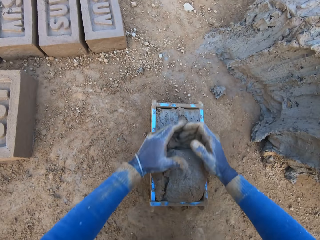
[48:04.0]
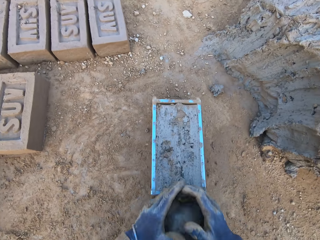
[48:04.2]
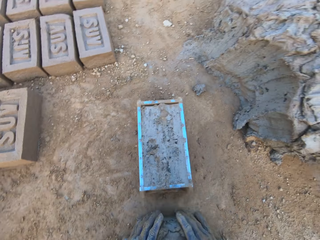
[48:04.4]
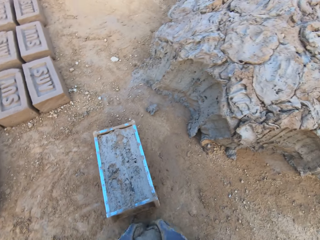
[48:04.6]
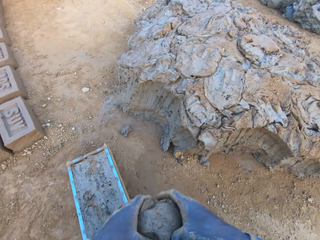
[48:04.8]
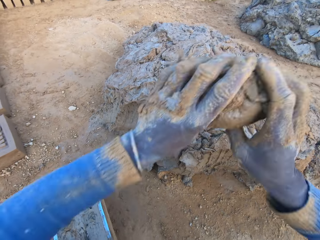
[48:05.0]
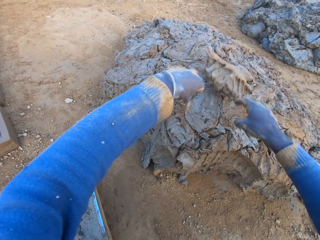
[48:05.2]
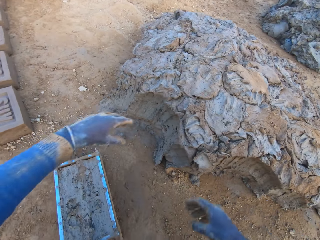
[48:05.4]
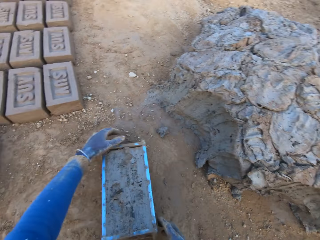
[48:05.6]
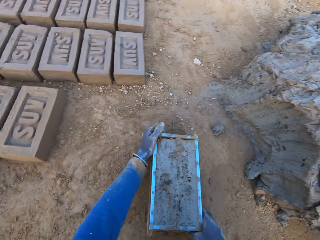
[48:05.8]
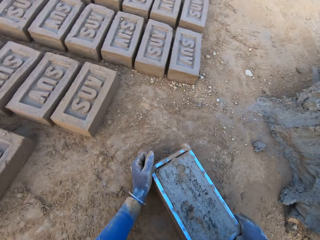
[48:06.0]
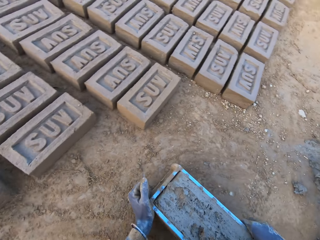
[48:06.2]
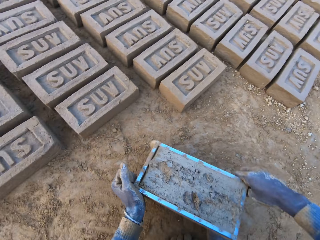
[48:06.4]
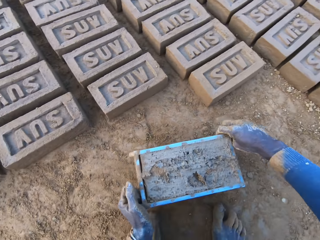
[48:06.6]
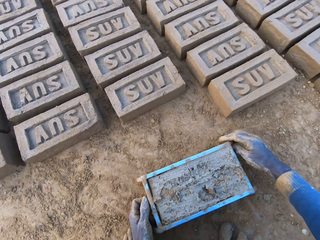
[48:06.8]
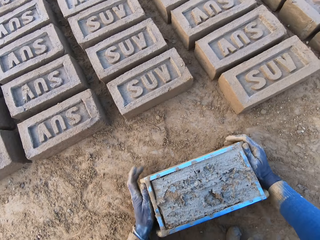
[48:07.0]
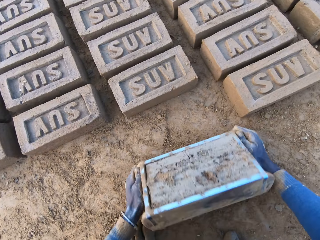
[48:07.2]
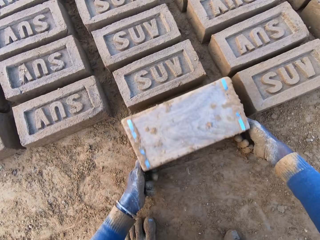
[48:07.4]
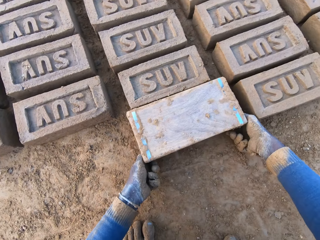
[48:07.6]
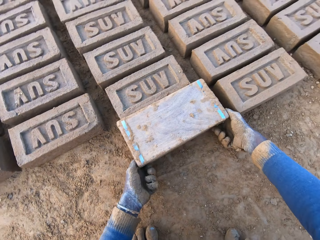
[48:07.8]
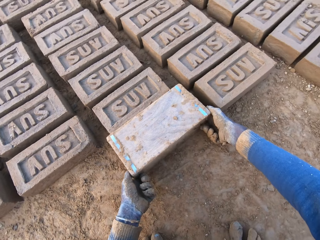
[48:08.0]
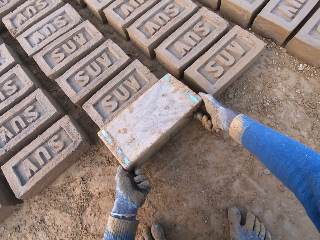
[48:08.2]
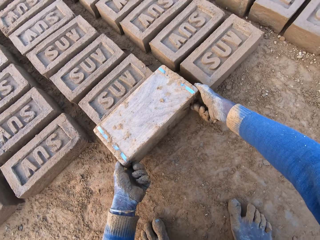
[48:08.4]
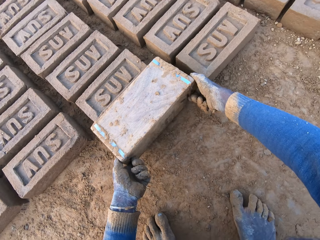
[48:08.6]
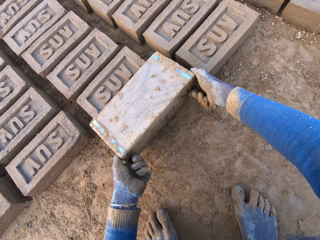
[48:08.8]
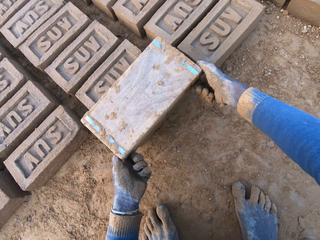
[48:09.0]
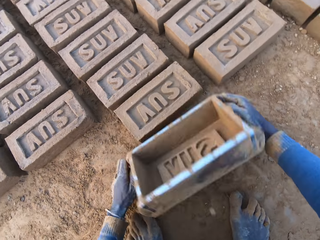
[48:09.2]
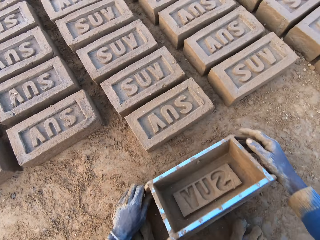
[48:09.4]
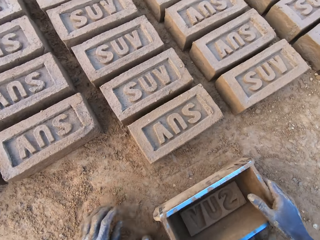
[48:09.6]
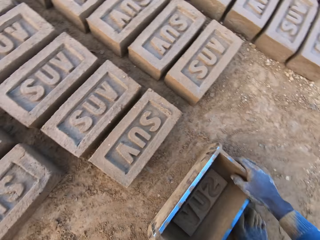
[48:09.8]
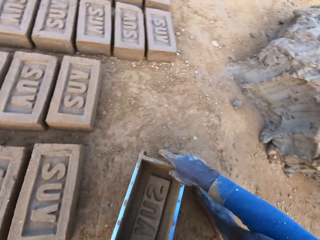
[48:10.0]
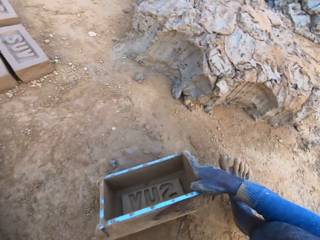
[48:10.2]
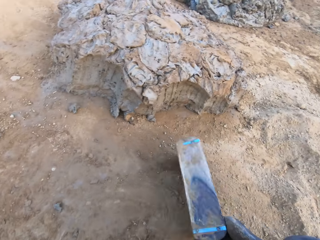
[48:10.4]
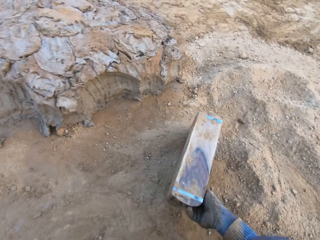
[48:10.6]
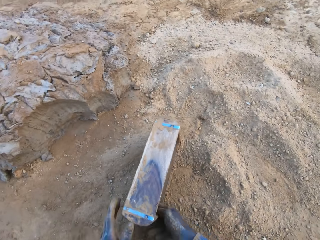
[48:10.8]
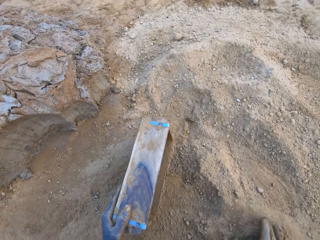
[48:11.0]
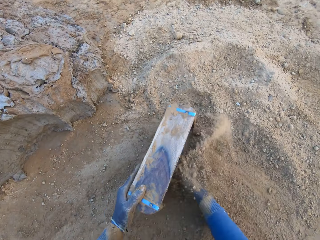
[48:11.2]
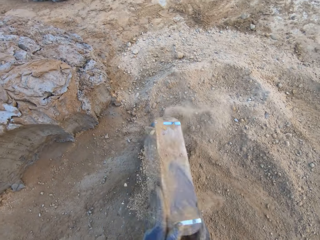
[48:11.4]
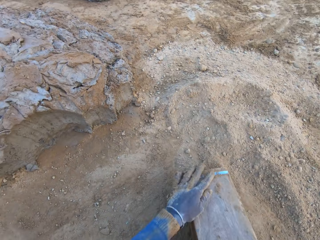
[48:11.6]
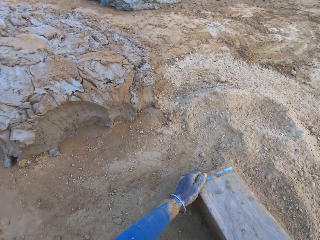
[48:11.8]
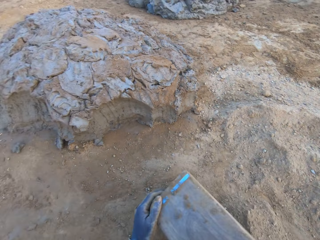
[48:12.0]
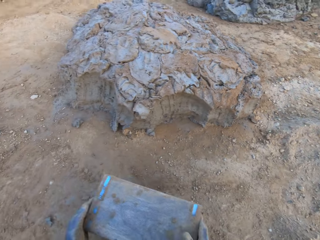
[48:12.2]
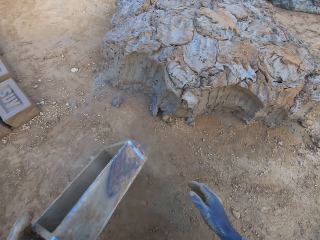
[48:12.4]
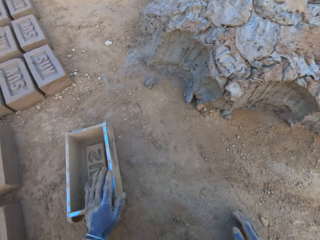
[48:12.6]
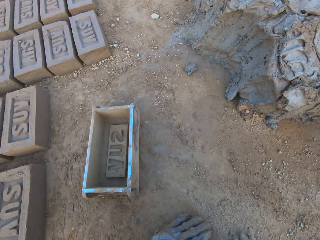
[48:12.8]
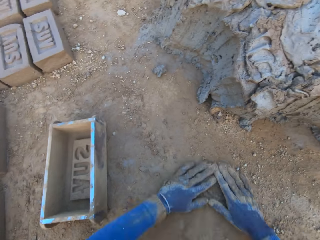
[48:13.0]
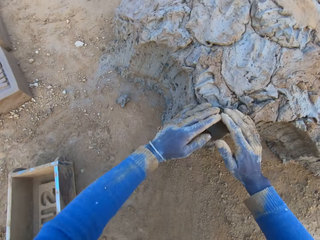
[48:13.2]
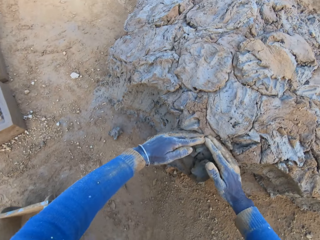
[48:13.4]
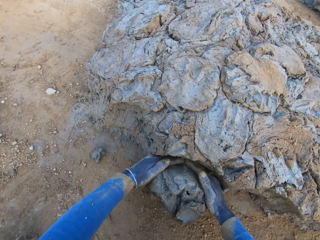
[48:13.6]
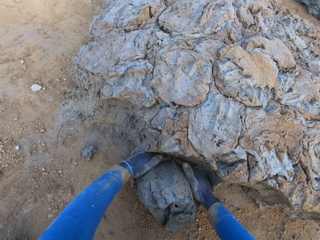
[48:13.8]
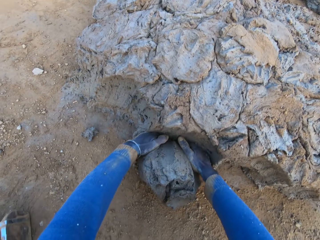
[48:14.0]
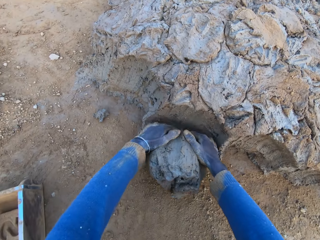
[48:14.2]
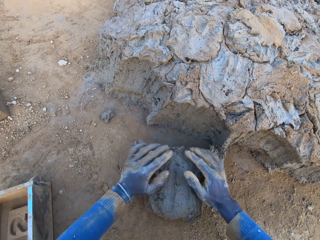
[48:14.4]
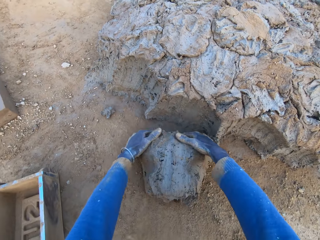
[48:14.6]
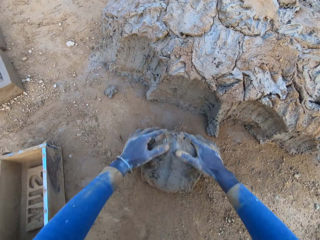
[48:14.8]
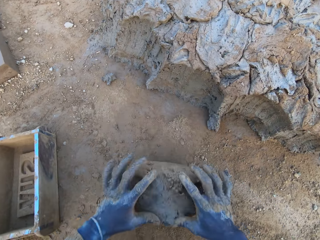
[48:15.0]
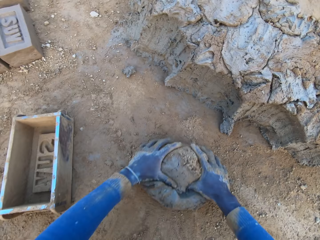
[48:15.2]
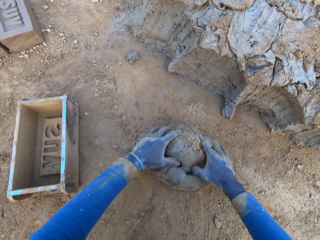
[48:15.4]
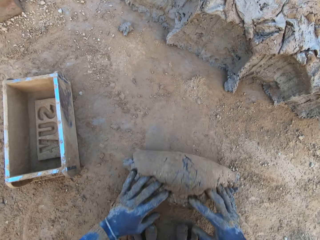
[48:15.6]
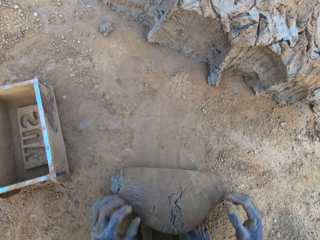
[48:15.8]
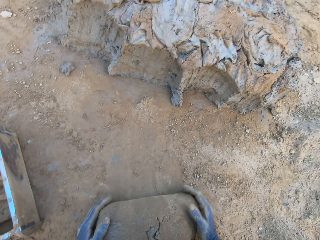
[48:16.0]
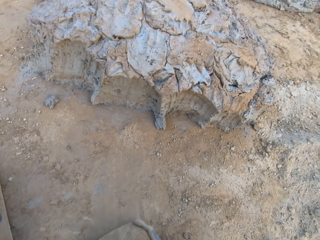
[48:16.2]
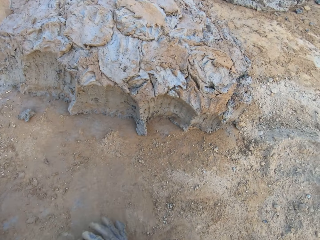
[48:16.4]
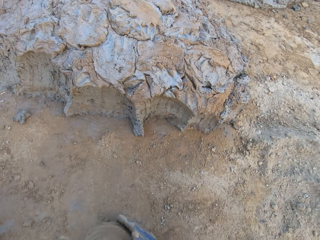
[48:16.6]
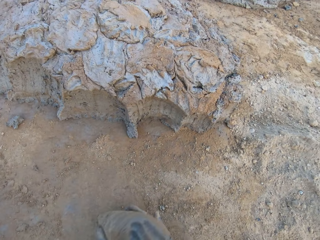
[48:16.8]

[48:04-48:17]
The camera wearer removes the excess concrete from the iron brick mold. He drops the excess concrete on the heap of concrete on the ground. He shifts the iron brick mold on the ground with his hands. He turns the iron brick mold on the ground. He drops the iron brick mold on the ground. He pours sand from the ground into the iron brick mold with his right hand. He removes the sand from the iron brick mold. He drops the iron brick mold on the ground. He cuts a portion of the concrete from a heap of concrete with his hands. He mixes the concrete with his hands.

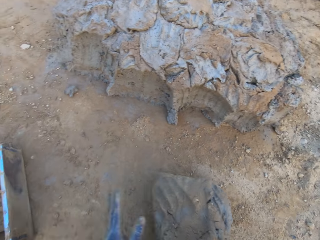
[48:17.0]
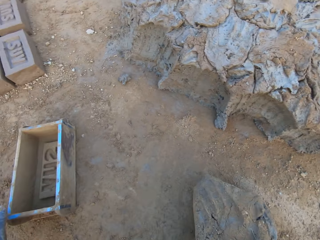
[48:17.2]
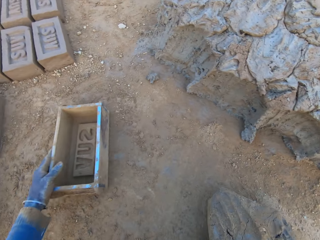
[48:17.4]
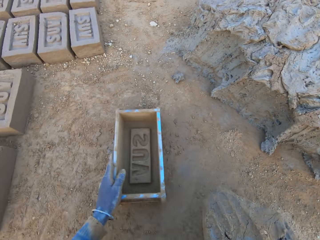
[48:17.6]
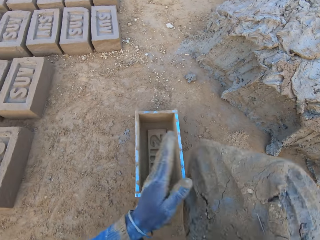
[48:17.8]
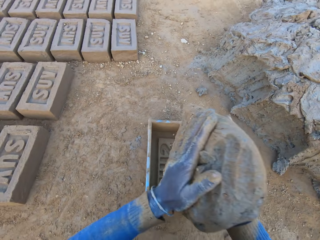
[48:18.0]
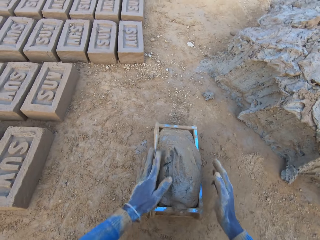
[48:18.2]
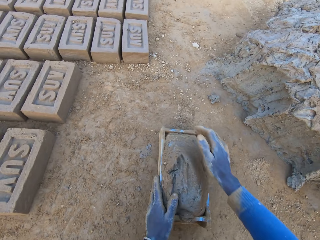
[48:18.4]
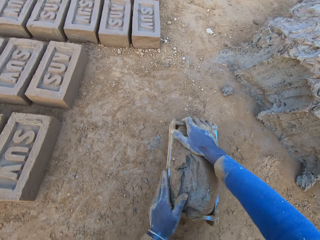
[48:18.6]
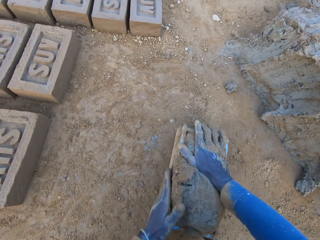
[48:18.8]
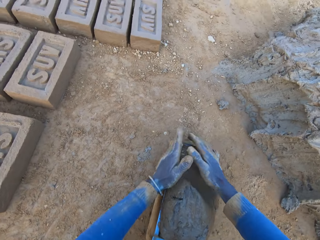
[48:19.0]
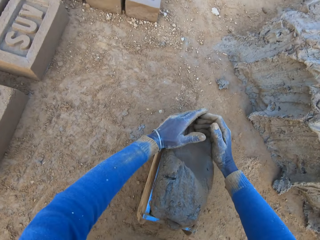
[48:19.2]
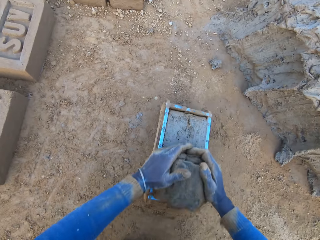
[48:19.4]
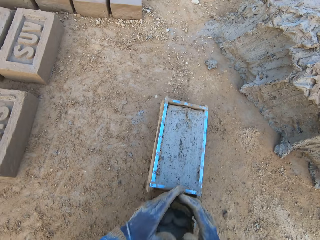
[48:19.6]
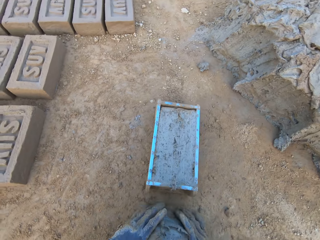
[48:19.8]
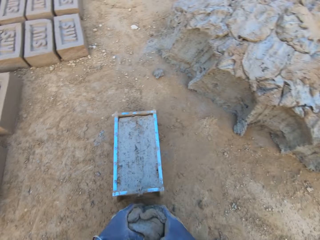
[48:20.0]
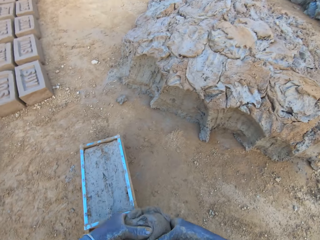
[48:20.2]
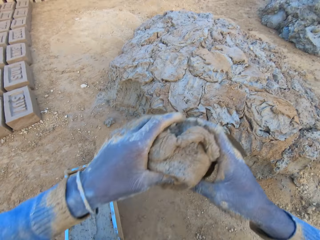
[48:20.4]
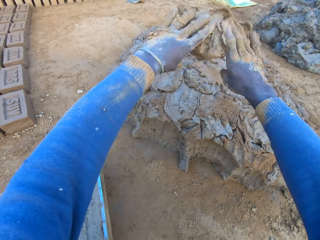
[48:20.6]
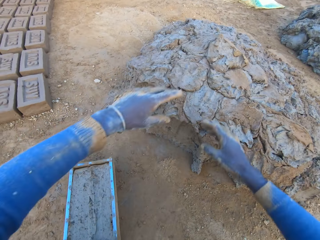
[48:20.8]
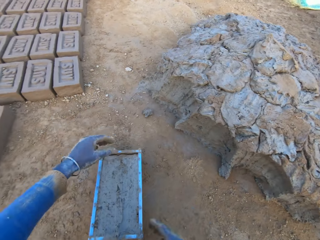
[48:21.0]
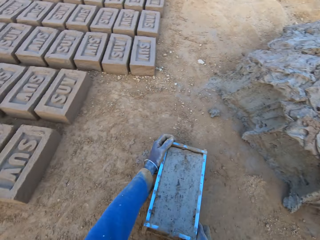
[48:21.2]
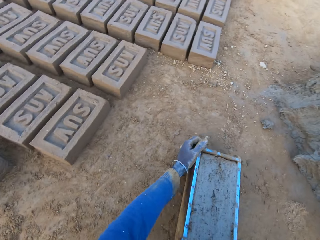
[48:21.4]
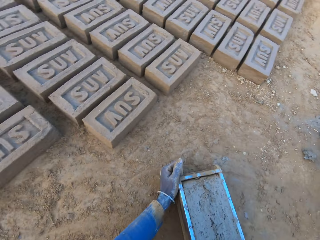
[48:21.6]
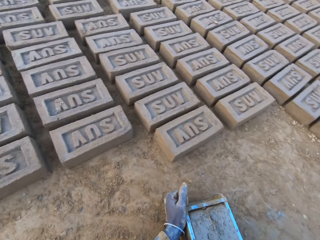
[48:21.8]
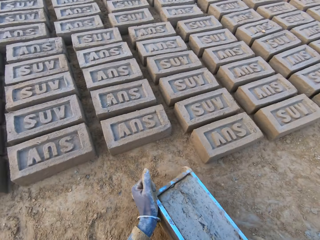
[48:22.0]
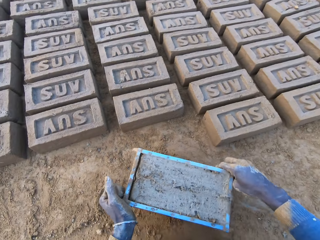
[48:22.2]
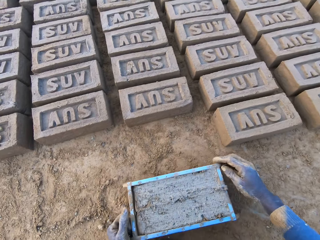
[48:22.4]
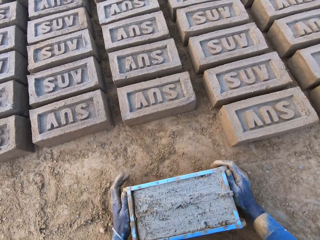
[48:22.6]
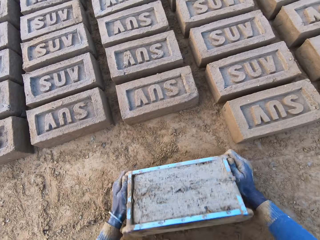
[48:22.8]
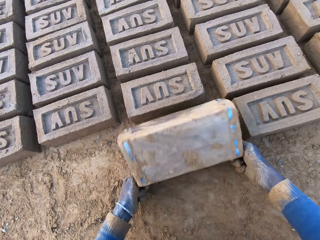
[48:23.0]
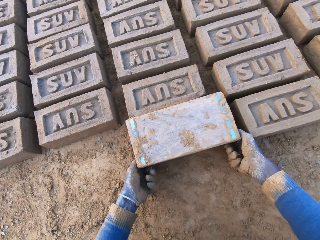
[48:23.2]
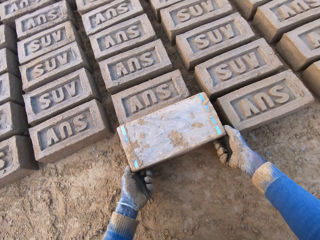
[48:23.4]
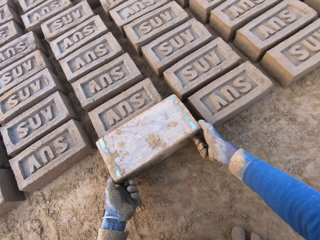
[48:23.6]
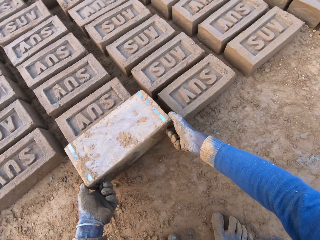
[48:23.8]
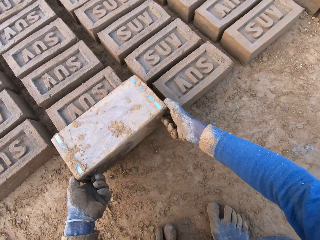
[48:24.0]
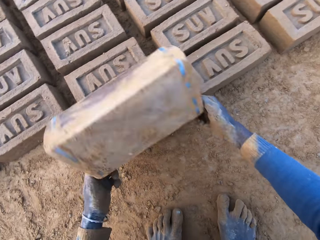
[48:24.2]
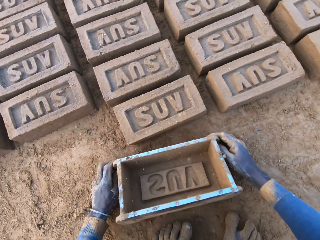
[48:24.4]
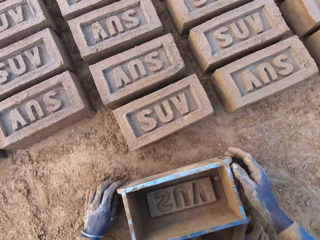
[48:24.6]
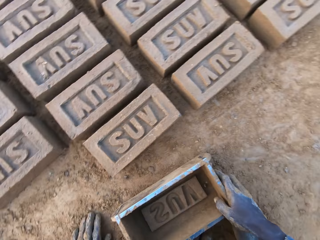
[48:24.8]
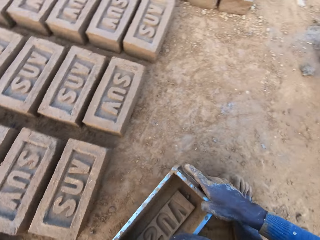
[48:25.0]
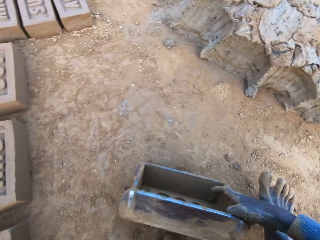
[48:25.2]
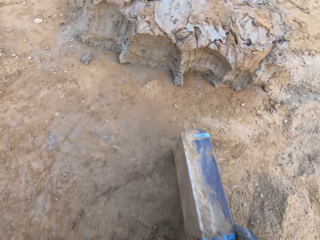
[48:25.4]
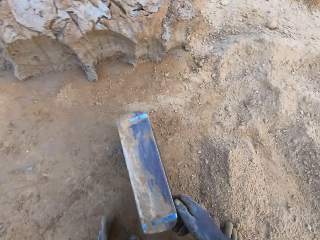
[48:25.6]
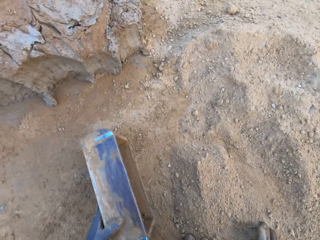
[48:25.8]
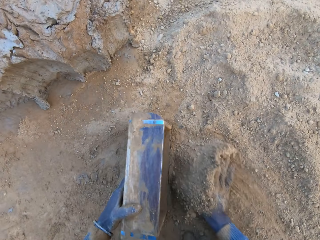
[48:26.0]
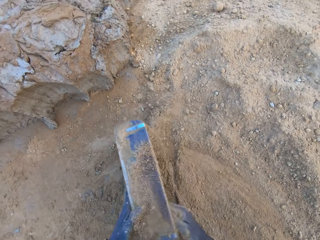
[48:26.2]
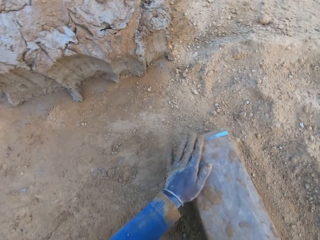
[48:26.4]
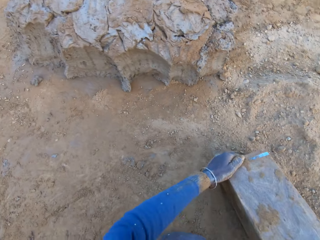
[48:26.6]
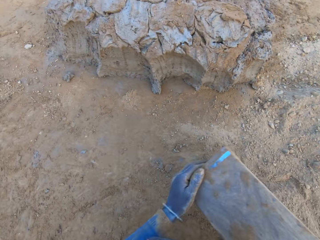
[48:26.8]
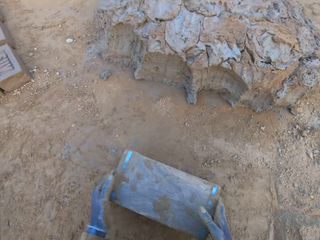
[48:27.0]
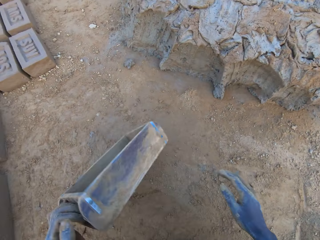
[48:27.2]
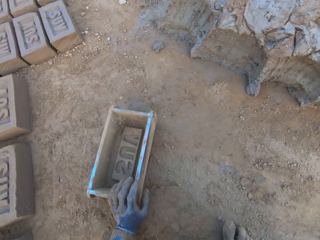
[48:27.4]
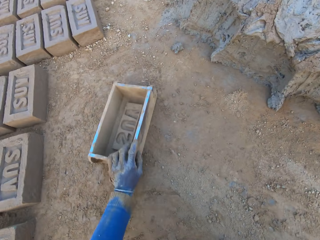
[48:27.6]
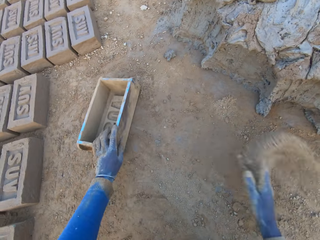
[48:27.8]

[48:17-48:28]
The camera wearer shifts the iron brick mold on the ground with his left hand. He drops the concrete in the iron brick mold on the ground. He removes the excess concrete from the iron brick mold. He drops the excess concrete on the heap of concrete on the ground. He shifts the iron brick mold on the ground with his hands. He turns the iron brick mold on the ground. He drops the iron brick mold on the ground. He pours sand from the ground into the iron brick mold. He removes the sand from the iron brick mold.
